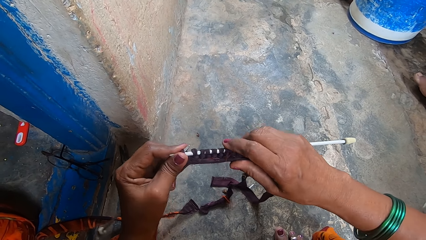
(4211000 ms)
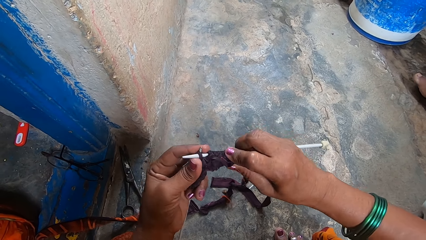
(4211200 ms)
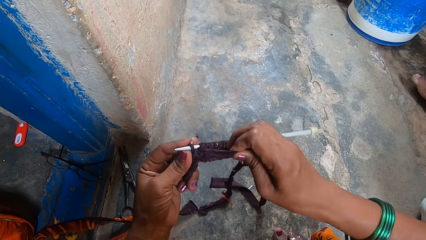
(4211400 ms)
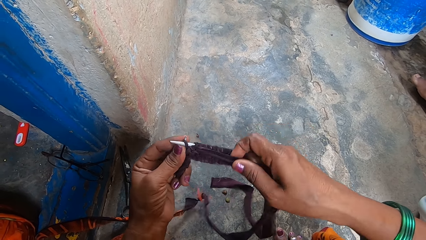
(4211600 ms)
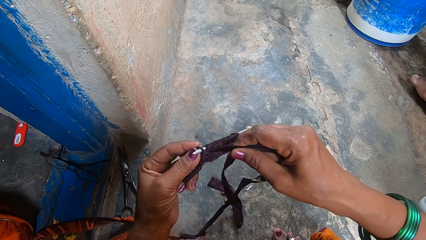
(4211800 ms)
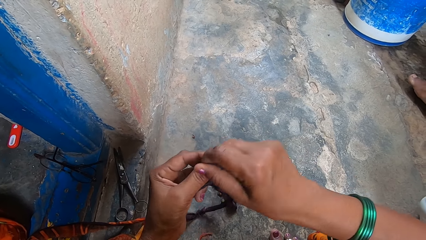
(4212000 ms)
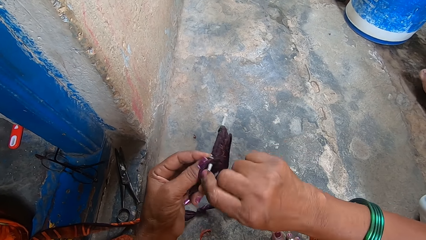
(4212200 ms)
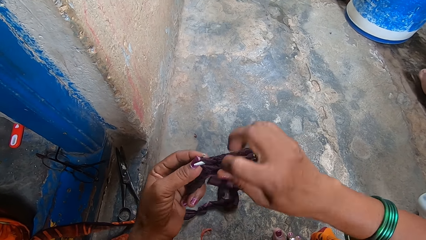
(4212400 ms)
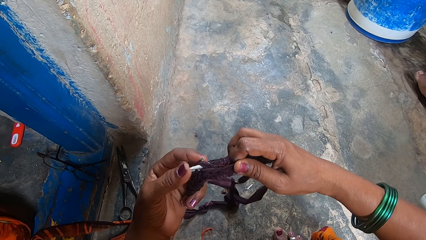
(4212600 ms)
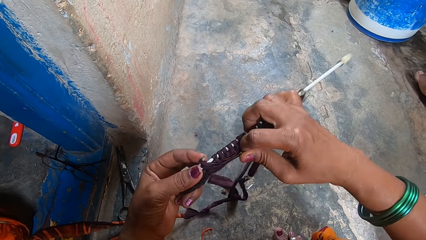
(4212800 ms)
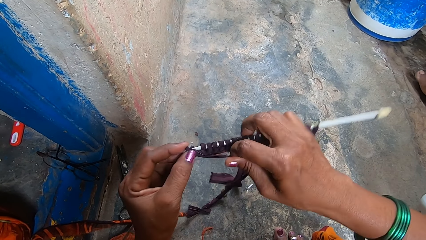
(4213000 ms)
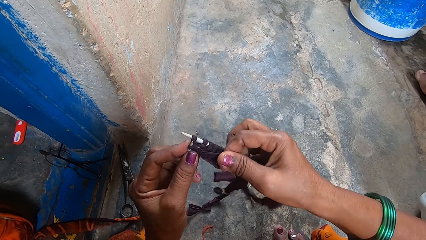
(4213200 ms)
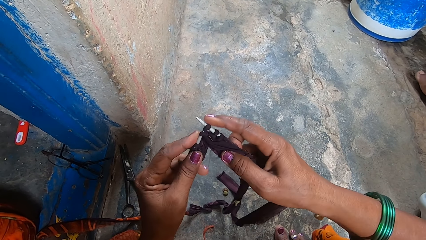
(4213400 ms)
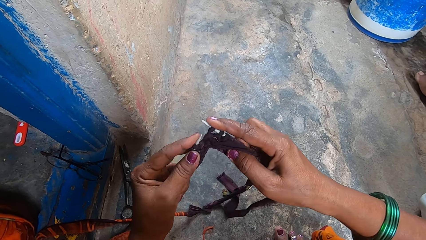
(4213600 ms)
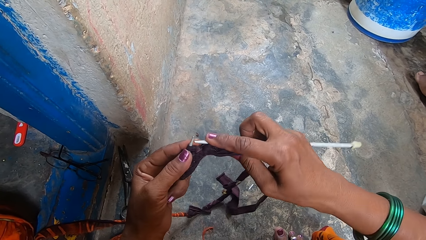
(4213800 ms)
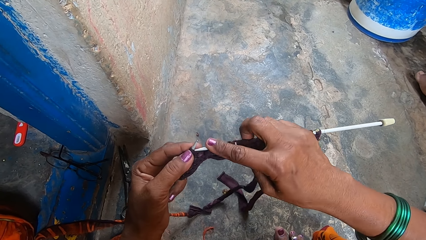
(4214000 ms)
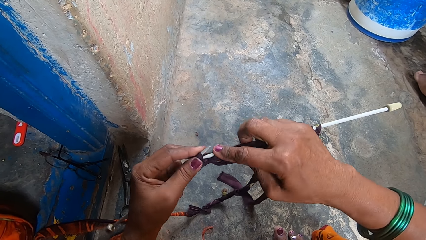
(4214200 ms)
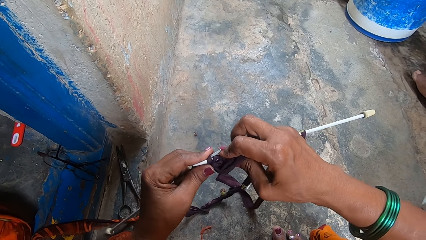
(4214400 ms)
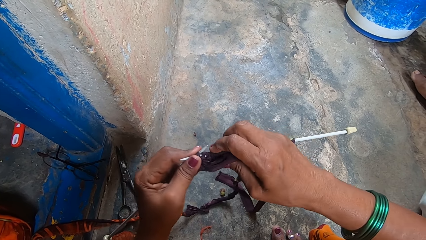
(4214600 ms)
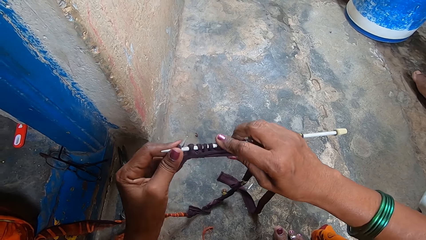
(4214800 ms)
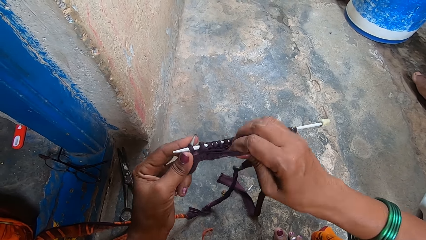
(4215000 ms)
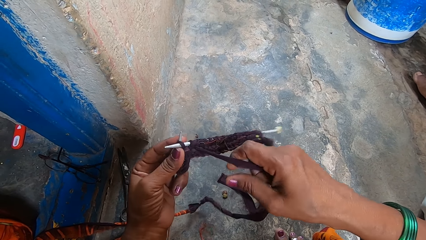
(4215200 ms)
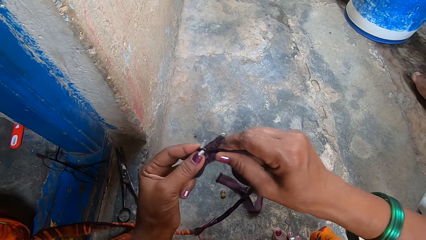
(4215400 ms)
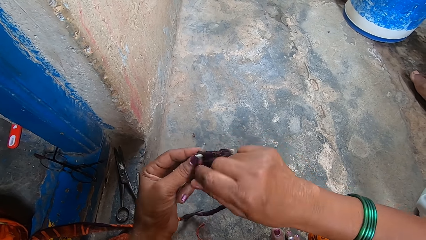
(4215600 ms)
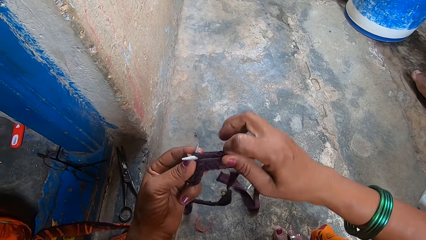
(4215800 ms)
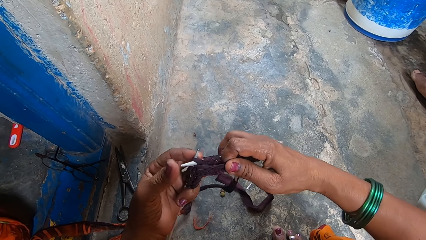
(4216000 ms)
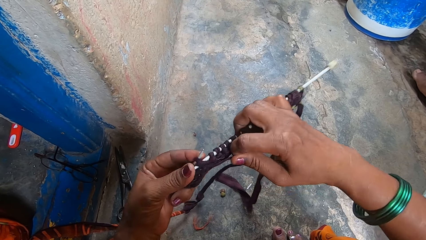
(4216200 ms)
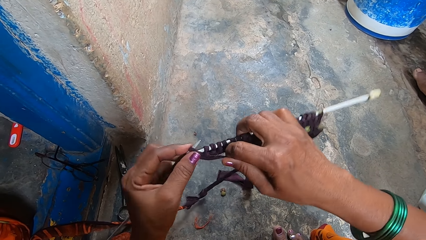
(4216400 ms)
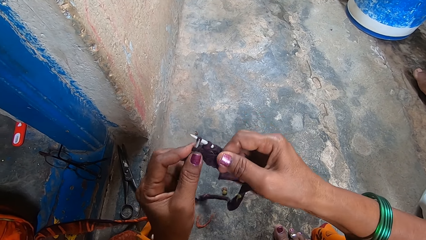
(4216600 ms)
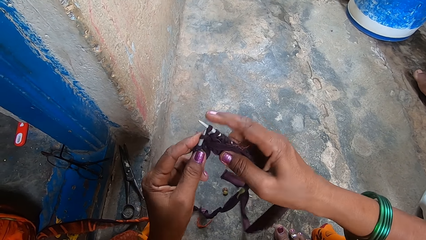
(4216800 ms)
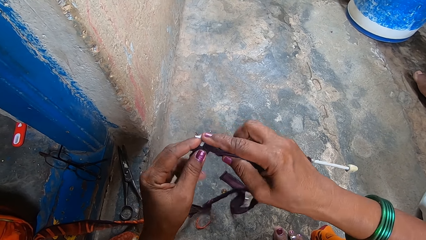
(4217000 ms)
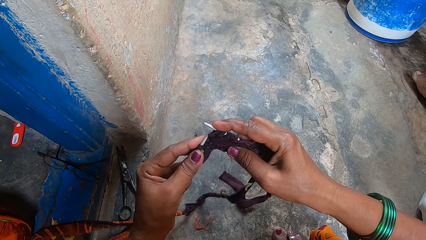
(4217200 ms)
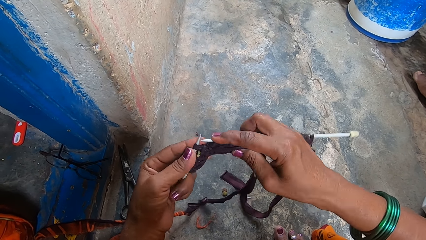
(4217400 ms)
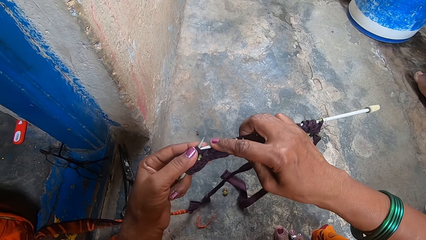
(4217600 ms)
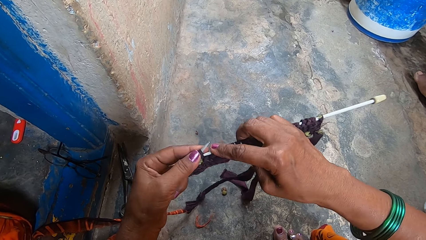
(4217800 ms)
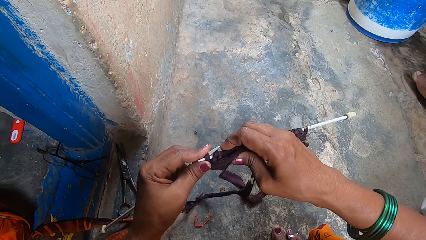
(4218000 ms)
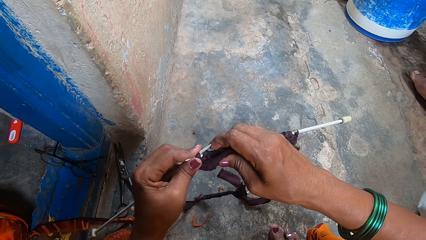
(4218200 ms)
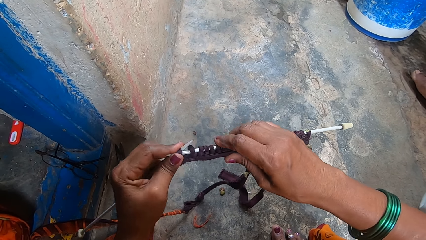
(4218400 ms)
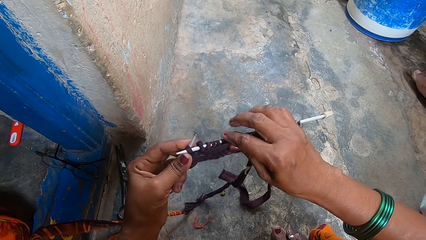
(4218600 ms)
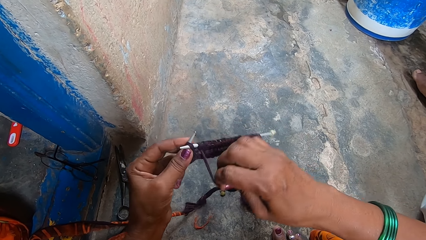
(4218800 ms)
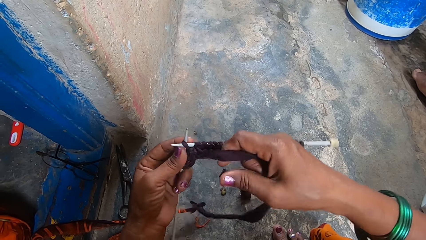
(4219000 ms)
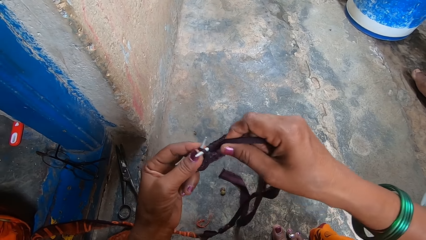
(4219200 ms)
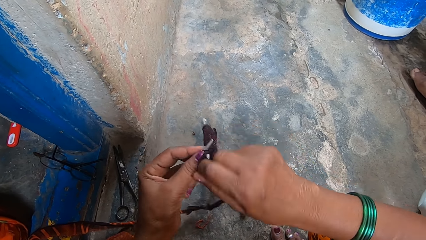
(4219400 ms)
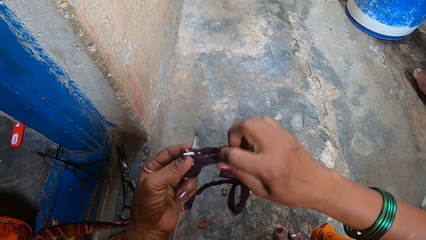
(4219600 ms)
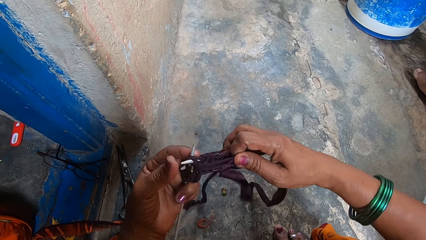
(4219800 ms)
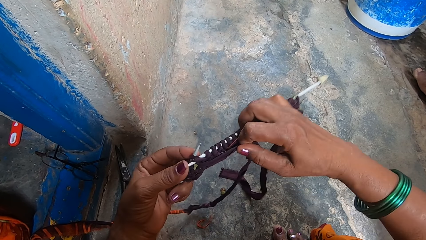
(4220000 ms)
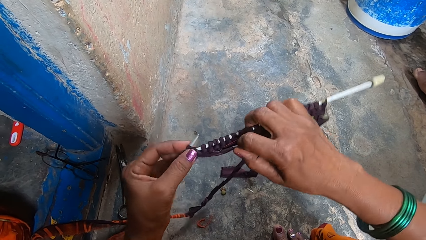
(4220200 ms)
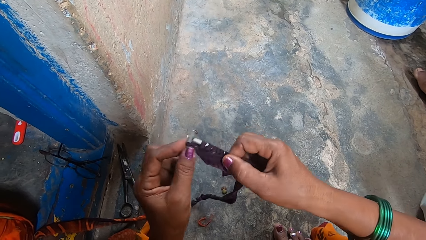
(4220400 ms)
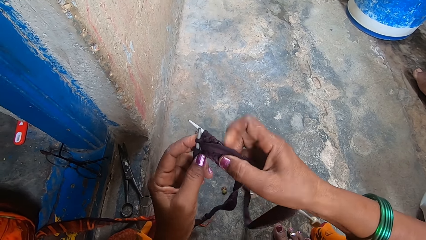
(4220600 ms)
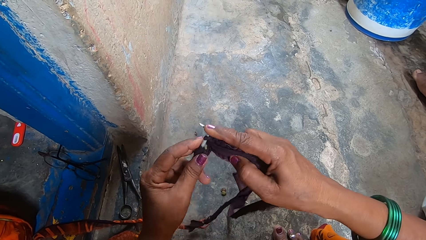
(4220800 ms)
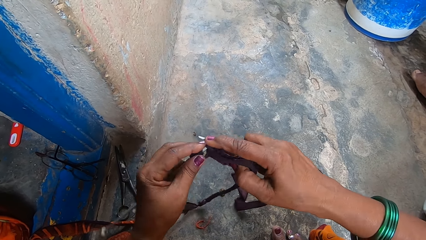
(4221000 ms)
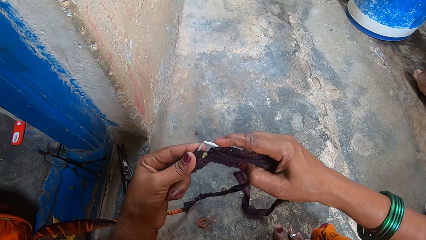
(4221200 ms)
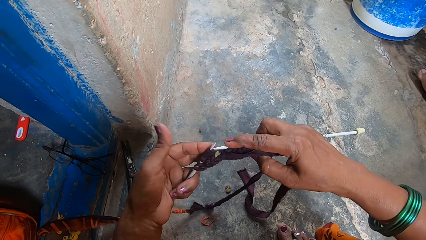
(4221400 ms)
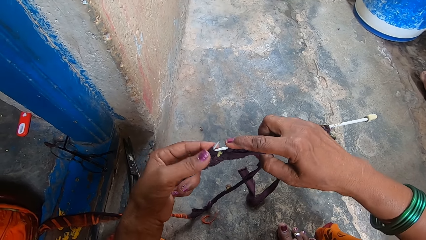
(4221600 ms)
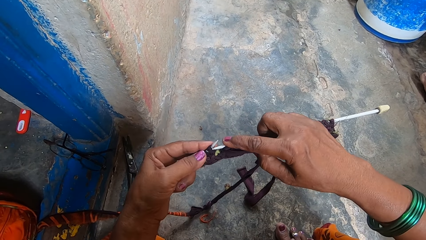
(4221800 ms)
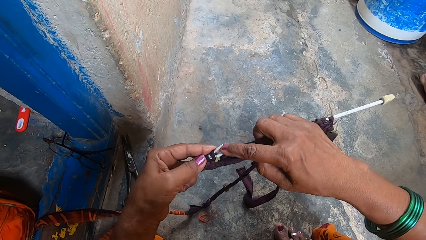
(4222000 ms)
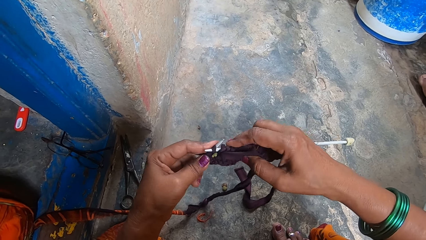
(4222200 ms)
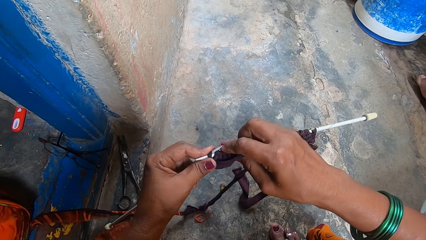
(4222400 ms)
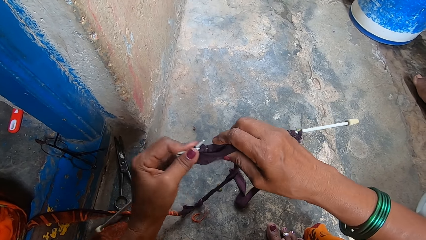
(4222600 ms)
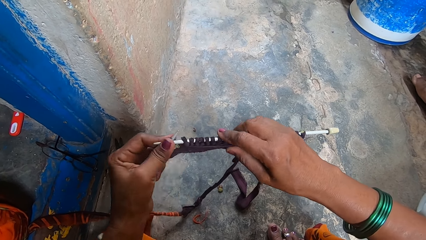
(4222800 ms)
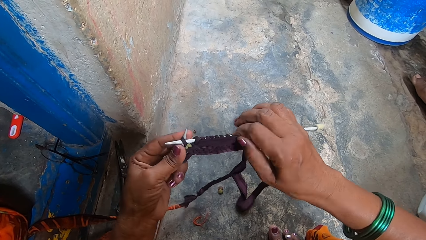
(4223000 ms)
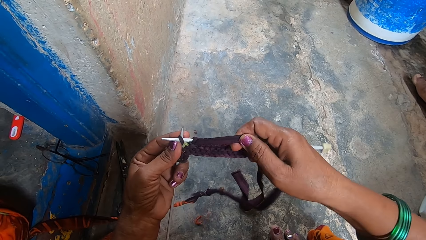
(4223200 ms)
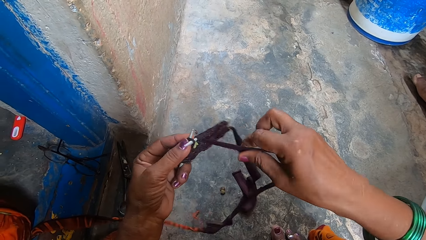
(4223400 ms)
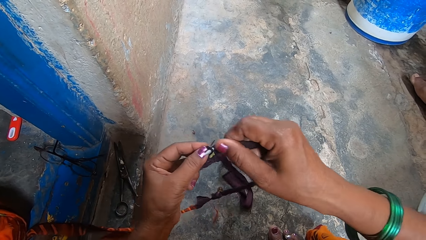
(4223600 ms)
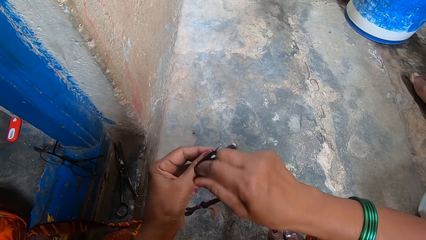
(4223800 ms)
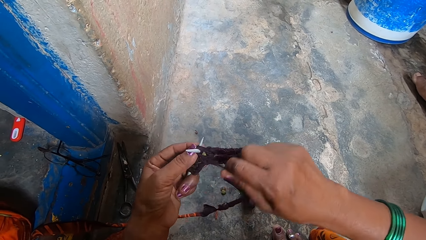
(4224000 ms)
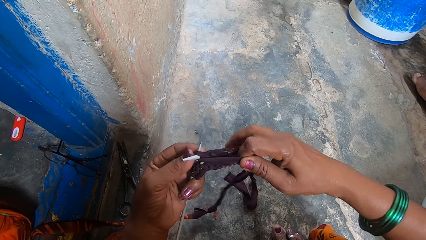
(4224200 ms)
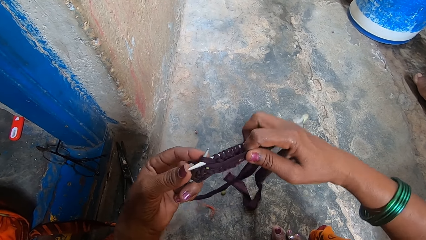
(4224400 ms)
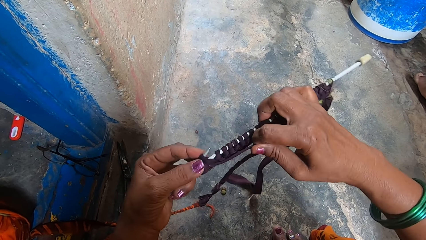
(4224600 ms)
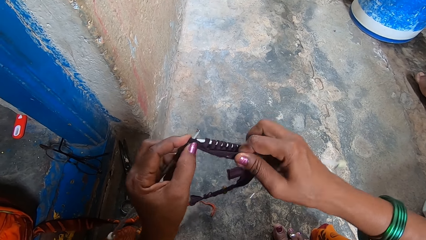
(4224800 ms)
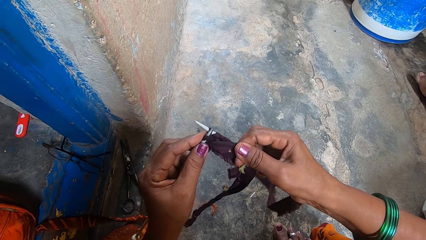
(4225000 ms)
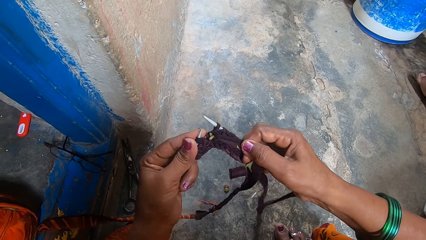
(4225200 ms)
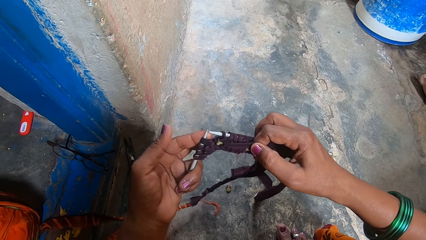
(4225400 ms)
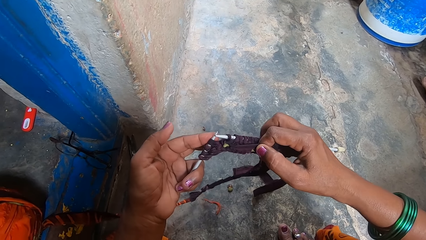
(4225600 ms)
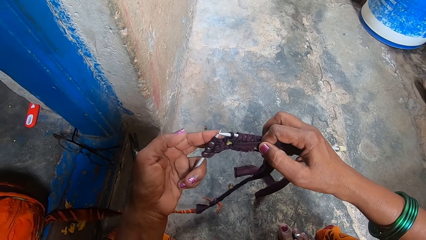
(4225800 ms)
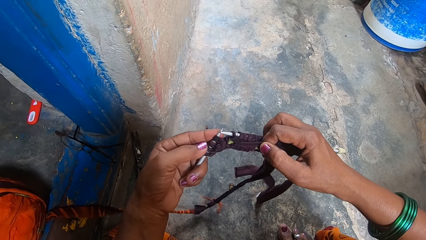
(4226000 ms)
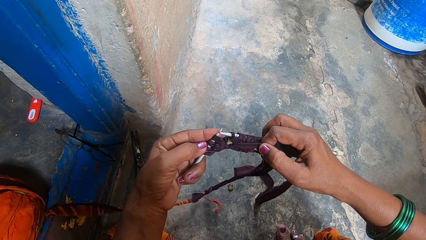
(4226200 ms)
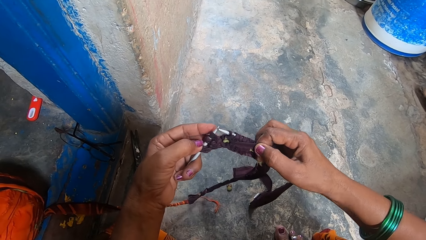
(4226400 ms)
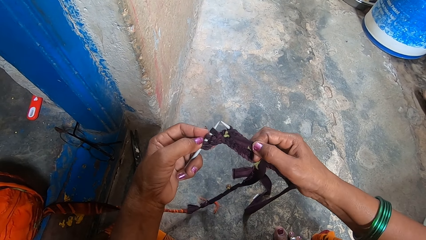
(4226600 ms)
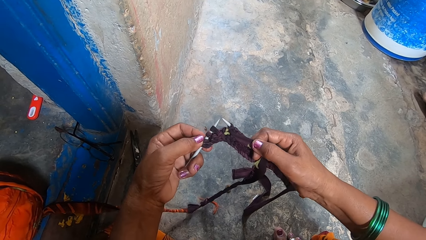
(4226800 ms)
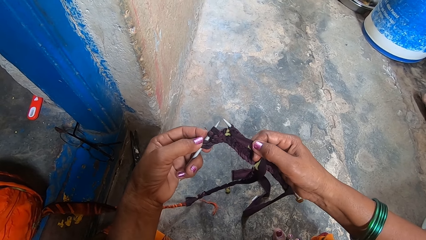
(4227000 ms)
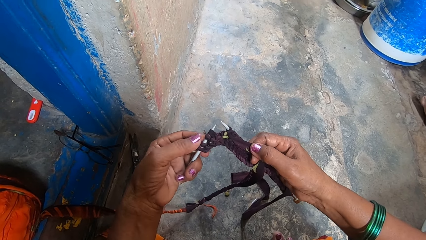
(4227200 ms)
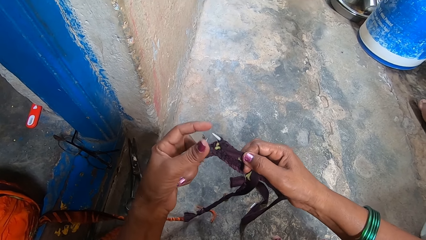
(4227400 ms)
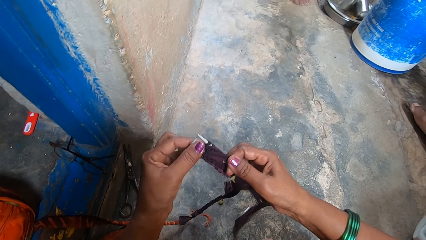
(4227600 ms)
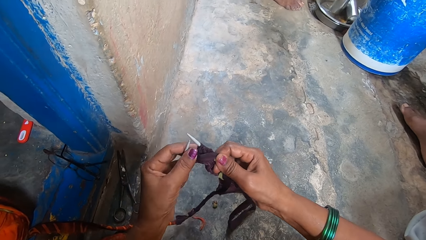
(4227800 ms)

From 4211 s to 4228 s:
A boy sleeps next to the camera wearer. The camera wearer looks at the fabric.
